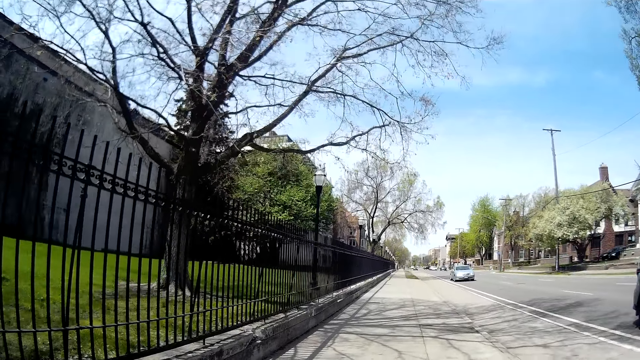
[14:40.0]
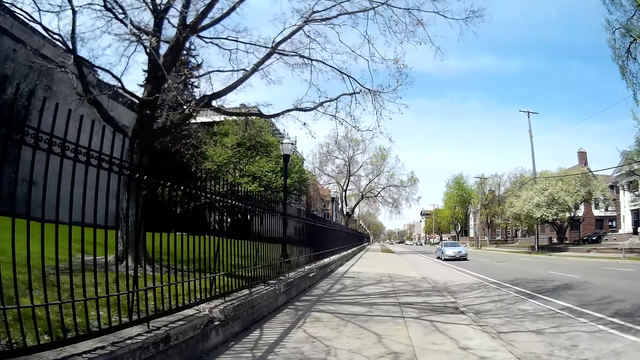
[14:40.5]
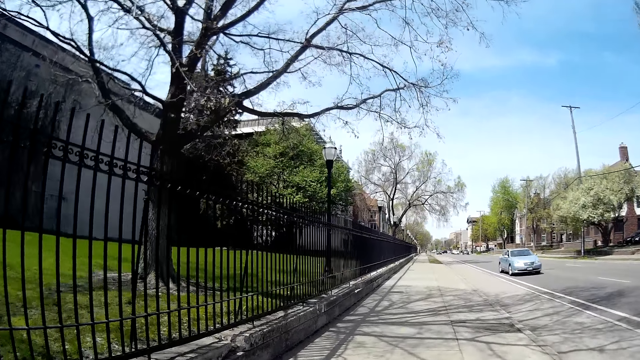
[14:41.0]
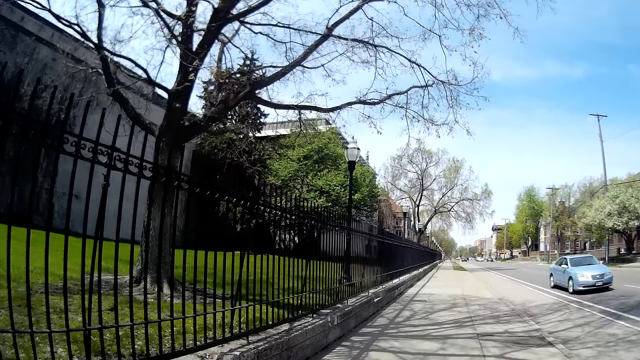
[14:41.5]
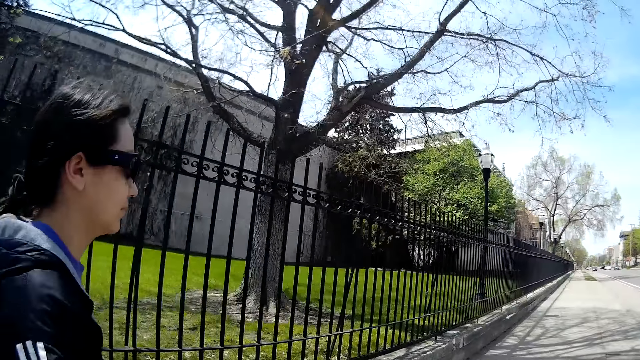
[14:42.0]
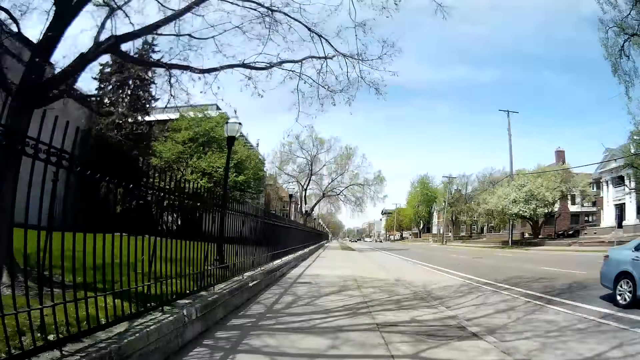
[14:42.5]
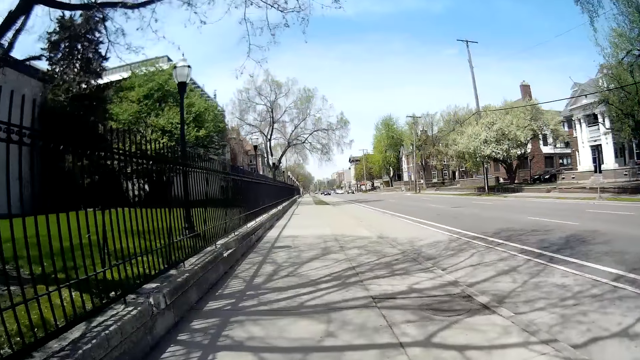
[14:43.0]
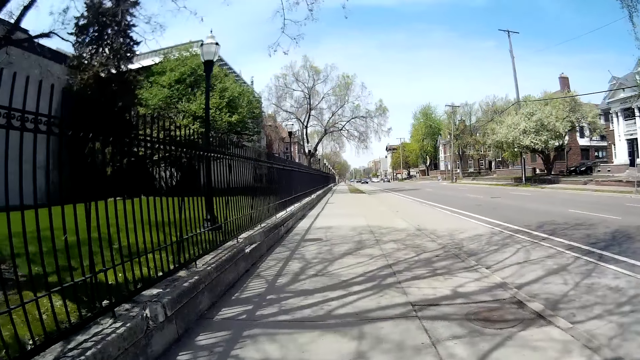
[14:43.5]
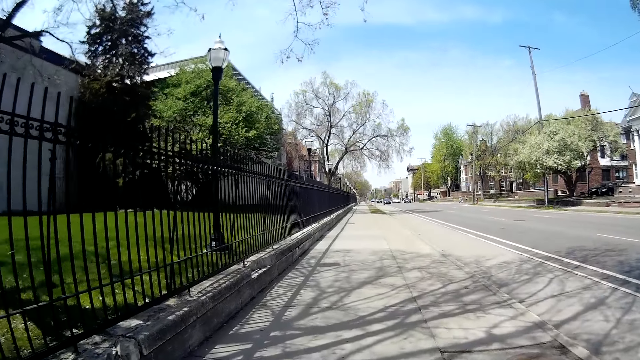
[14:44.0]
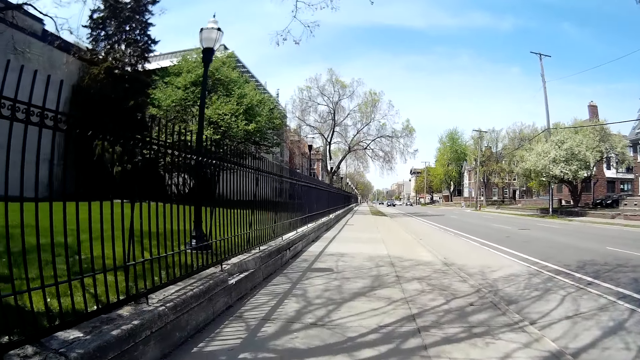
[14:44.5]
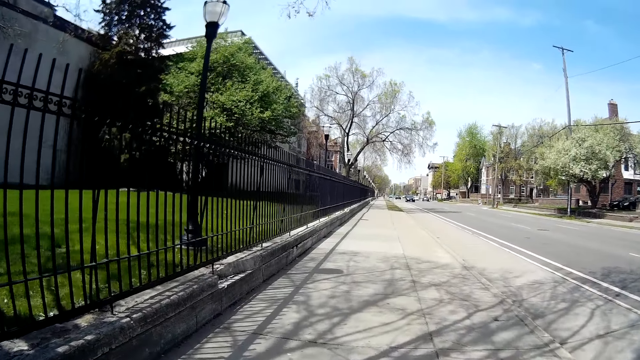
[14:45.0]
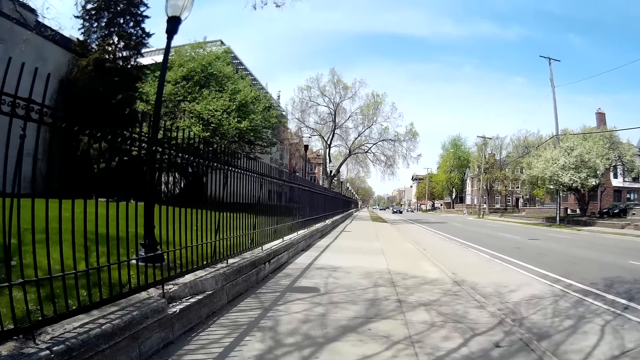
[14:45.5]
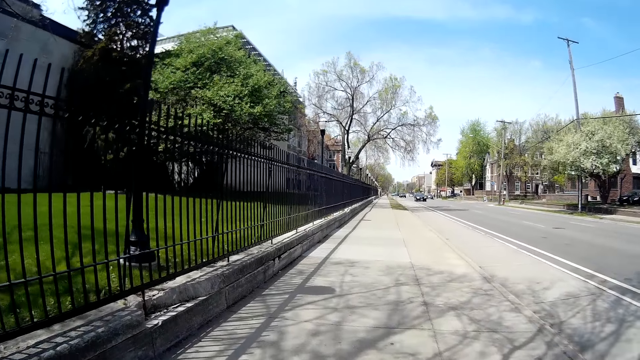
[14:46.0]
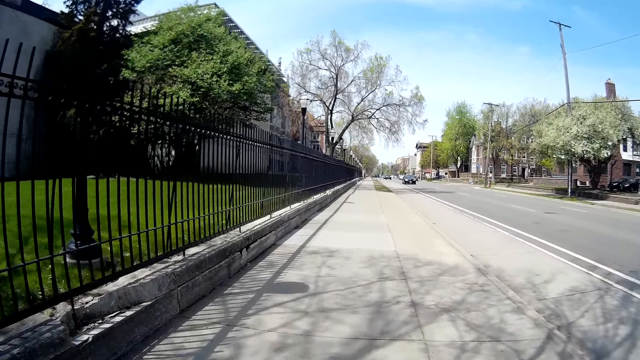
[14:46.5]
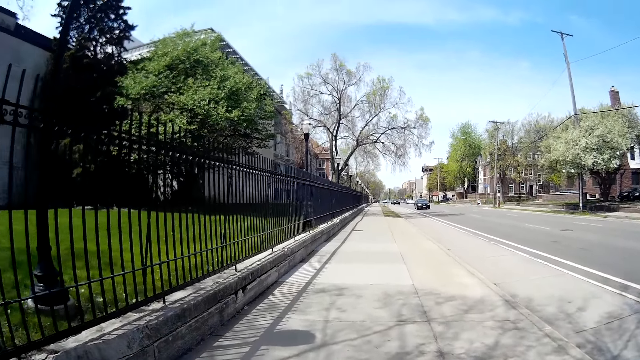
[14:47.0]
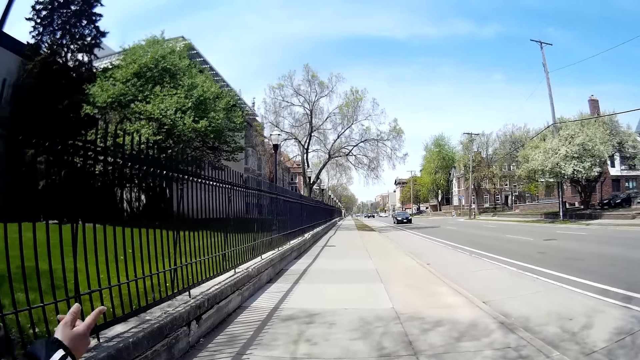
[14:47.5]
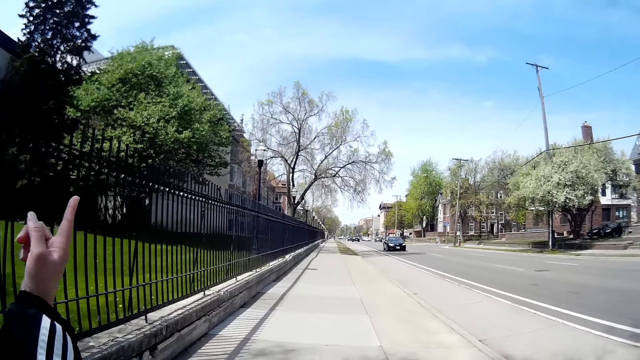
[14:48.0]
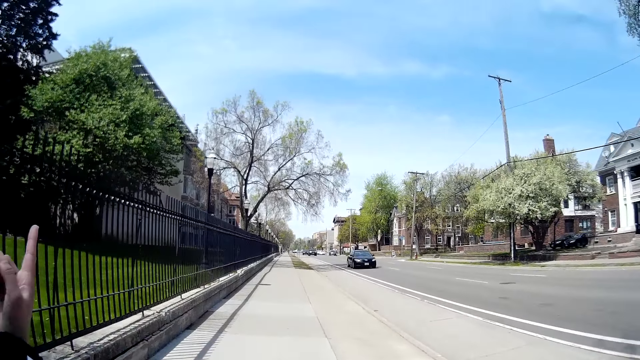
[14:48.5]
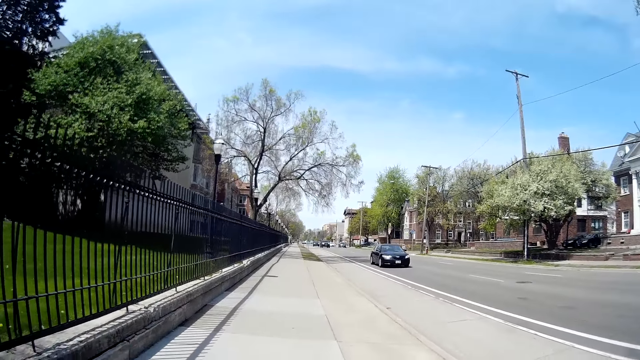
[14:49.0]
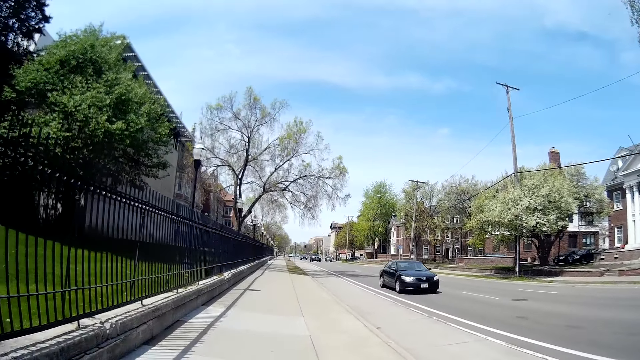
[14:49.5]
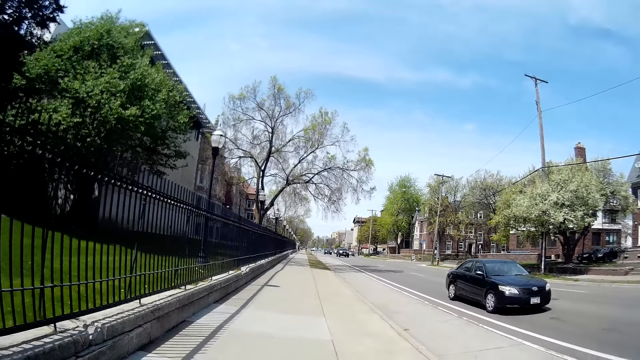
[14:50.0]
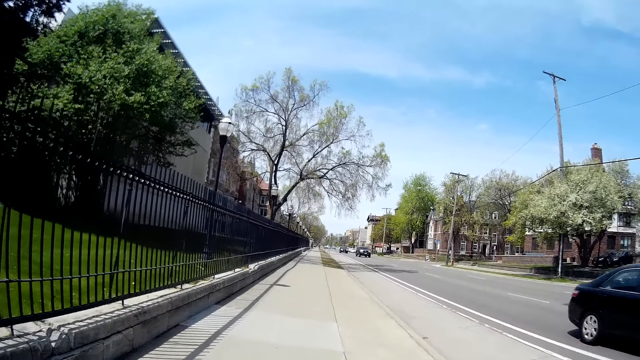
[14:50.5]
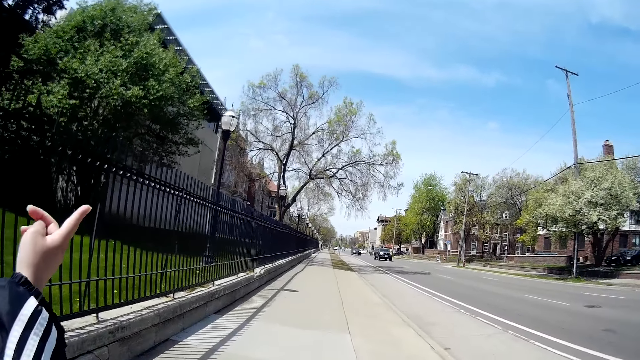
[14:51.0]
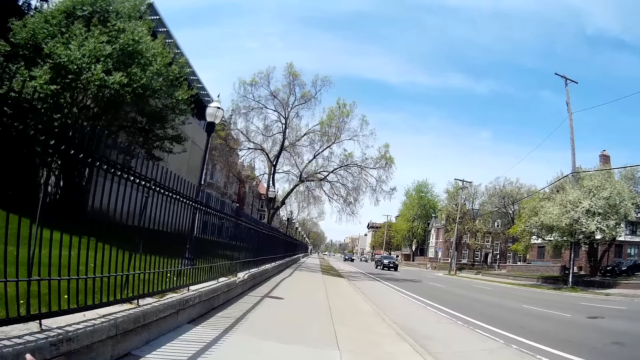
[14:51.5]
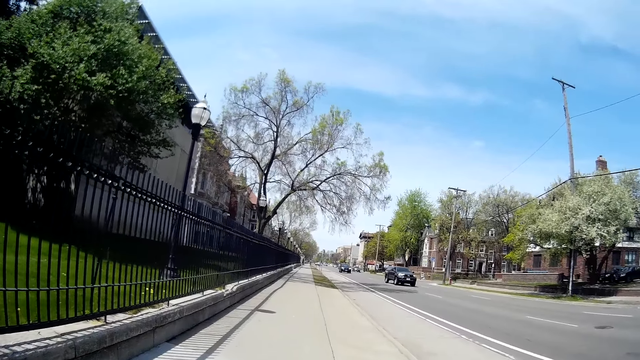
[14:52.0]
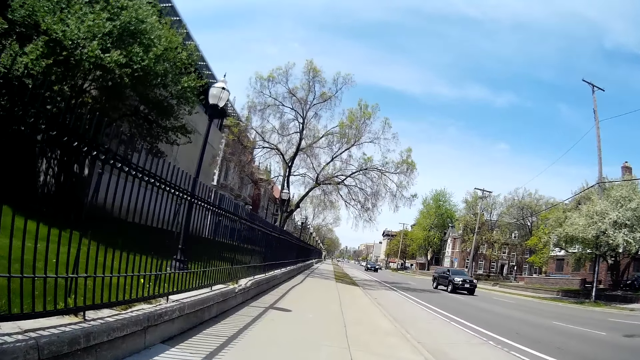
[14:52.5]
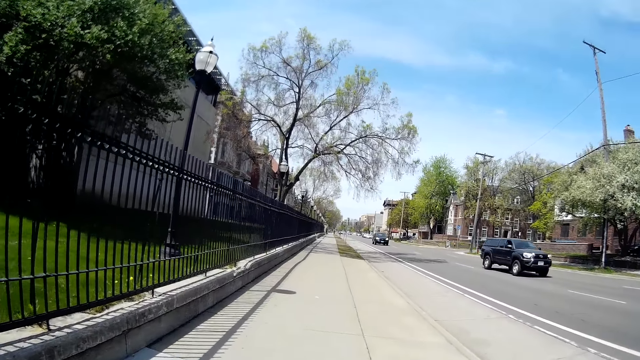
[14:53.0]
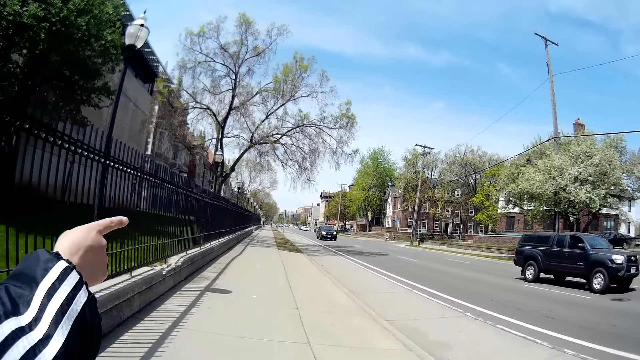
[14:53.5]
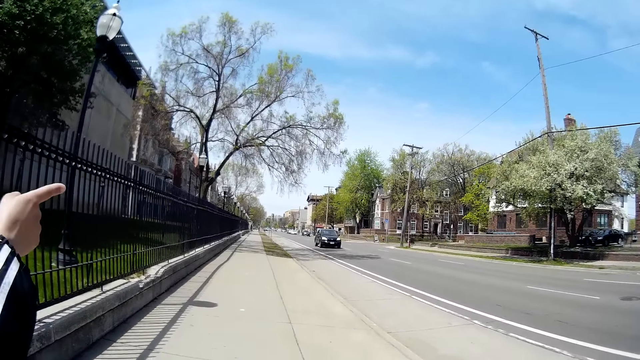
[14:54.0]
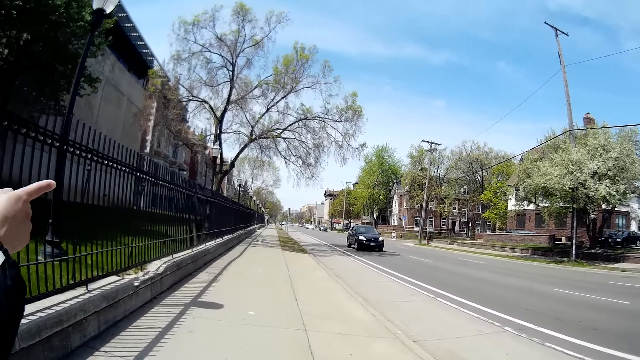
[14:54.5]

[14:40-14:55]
A woman walks on the pathway. The woman talks to the camera wearer. The camera wearer walks on the pathway.

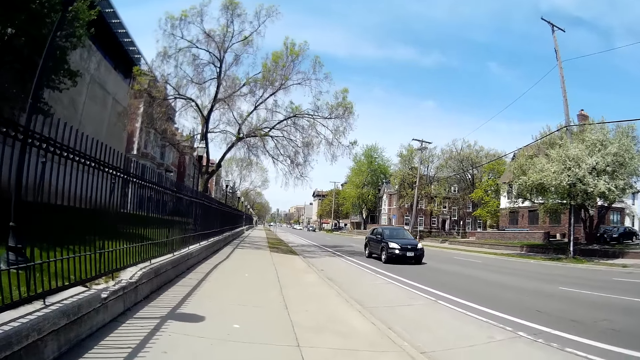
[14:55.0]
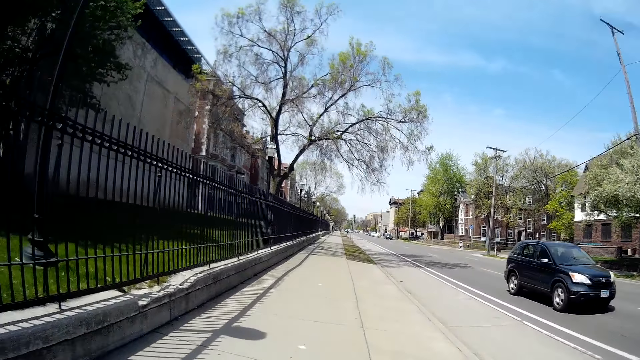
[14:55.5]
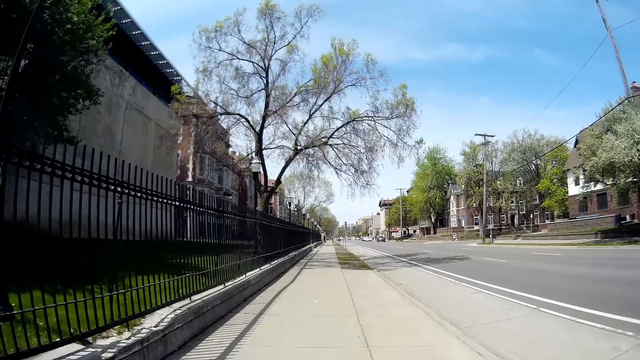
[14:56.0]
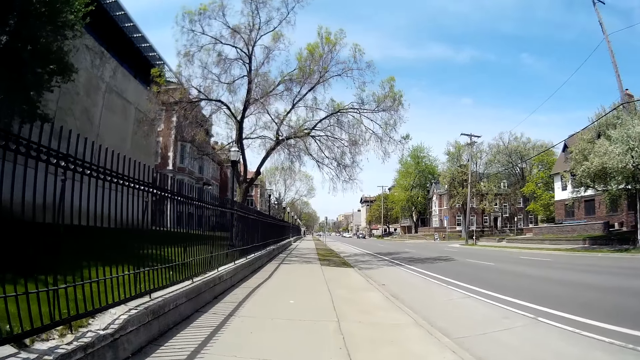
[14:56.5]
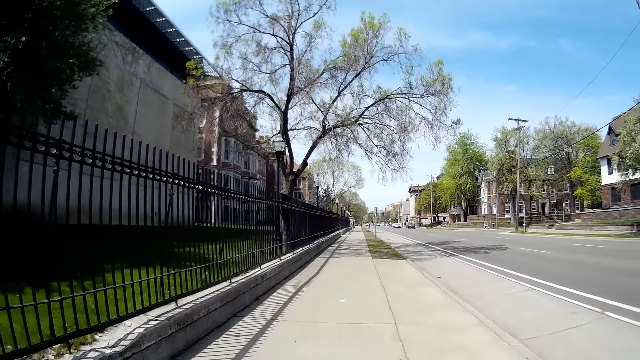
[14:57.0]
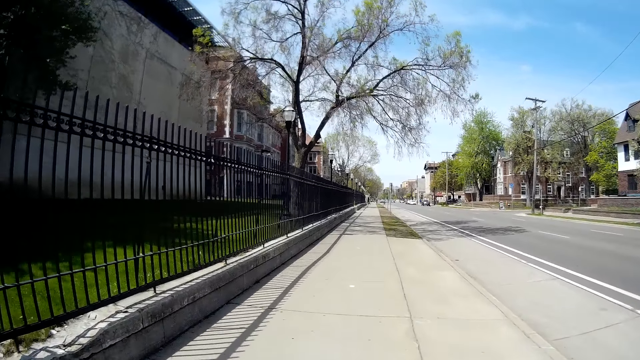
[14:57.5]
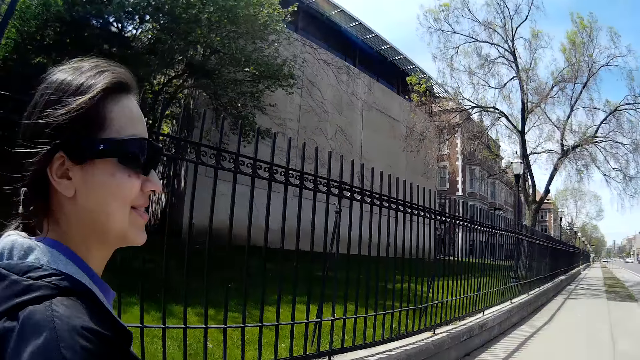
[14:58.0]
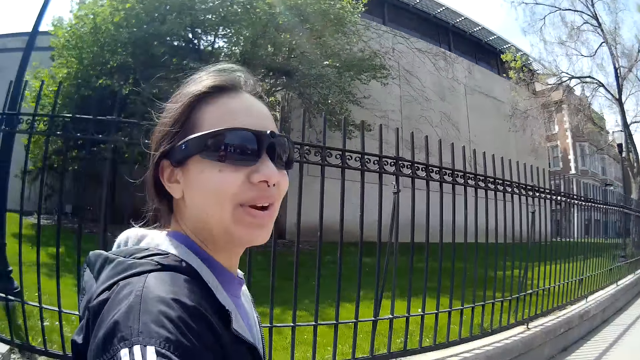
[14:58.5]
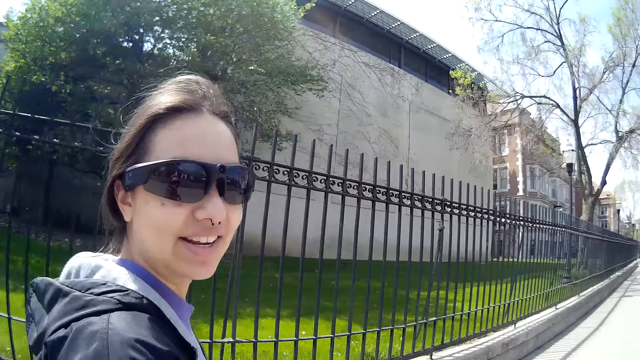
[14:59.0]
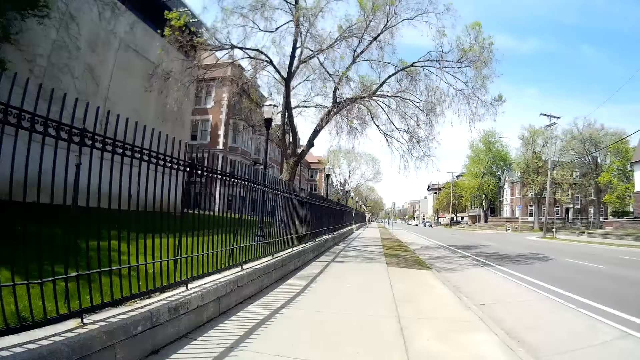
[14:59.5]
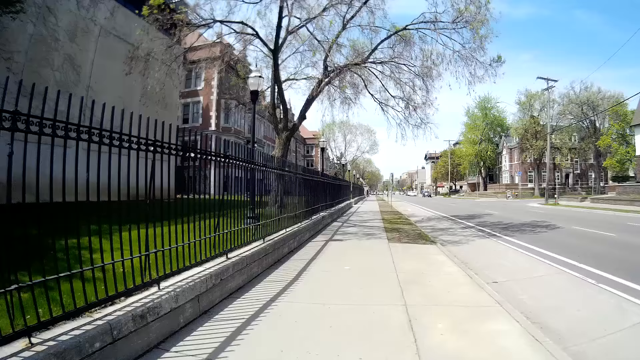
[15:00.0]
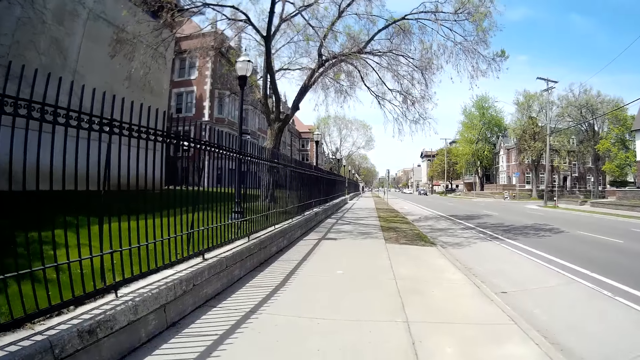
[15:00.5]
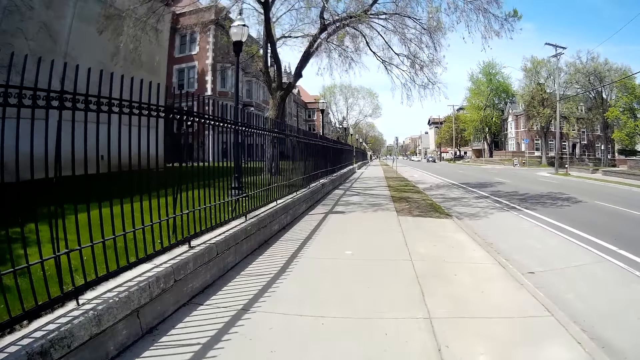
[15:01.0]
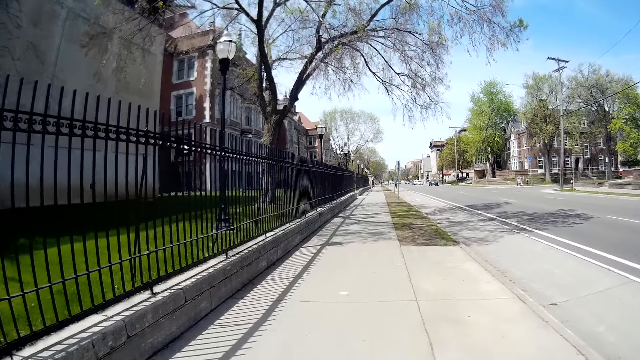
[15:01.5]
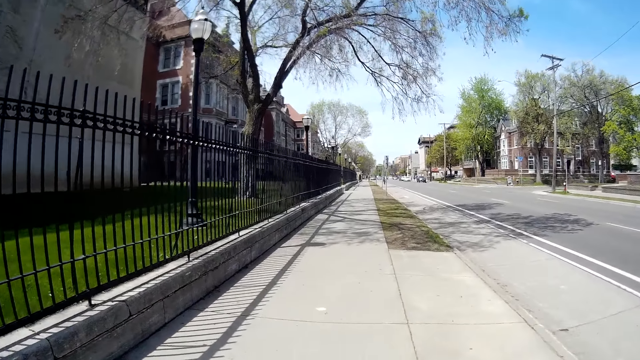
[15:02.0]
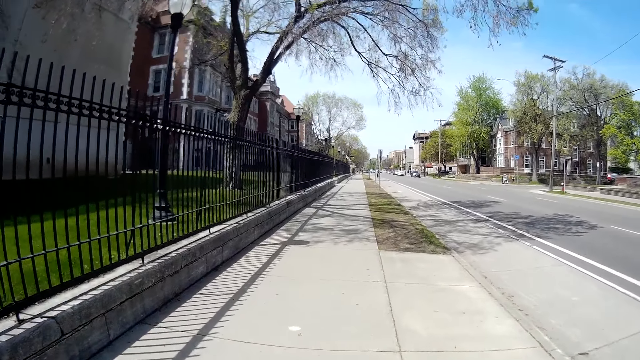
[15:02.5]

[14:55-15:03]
The camera wearer looks at a woman. They talk to the woman.
